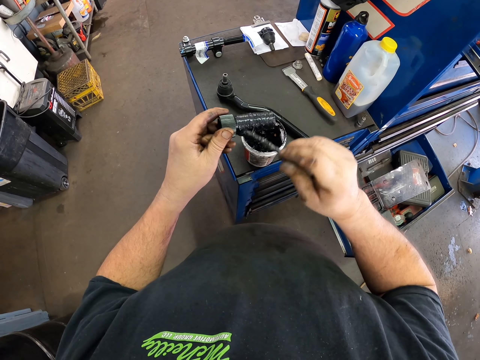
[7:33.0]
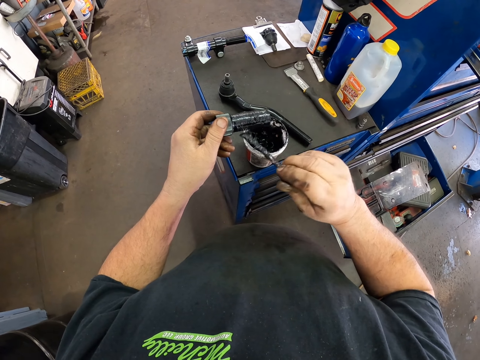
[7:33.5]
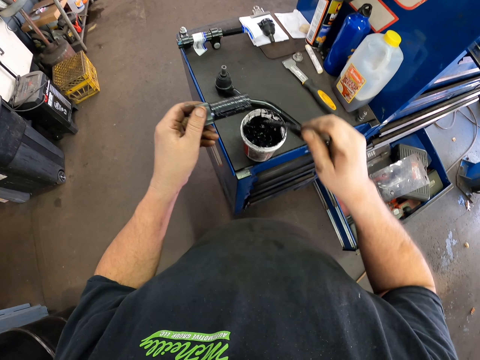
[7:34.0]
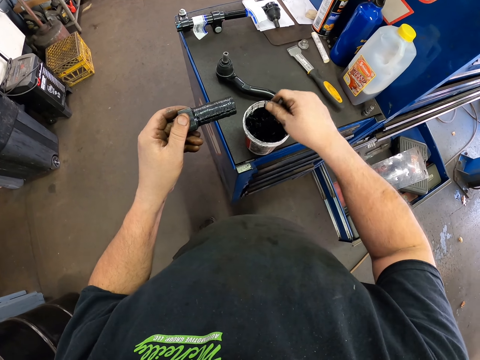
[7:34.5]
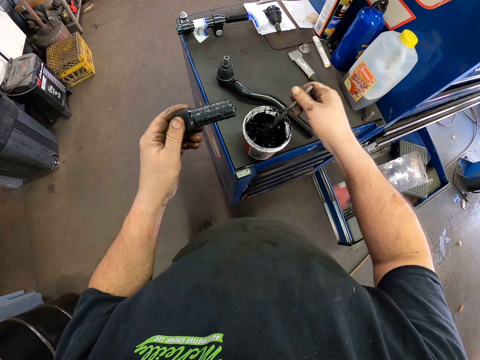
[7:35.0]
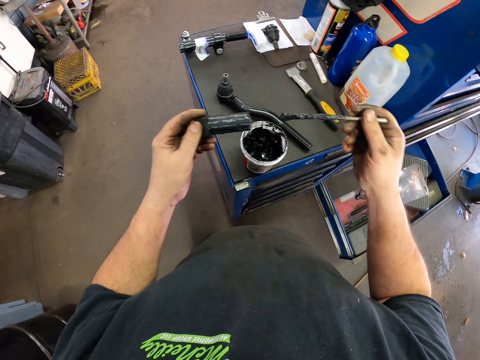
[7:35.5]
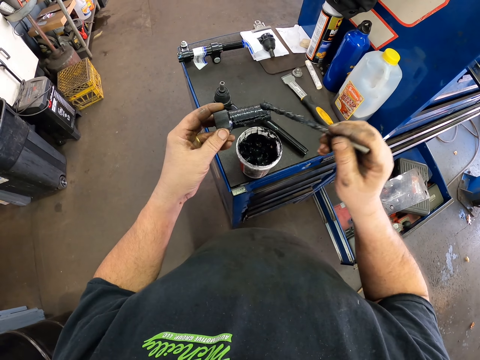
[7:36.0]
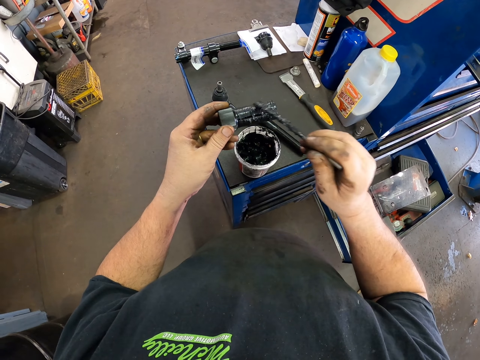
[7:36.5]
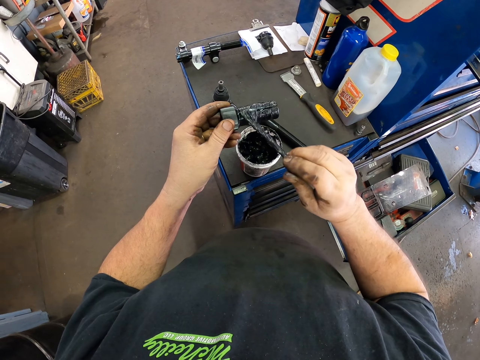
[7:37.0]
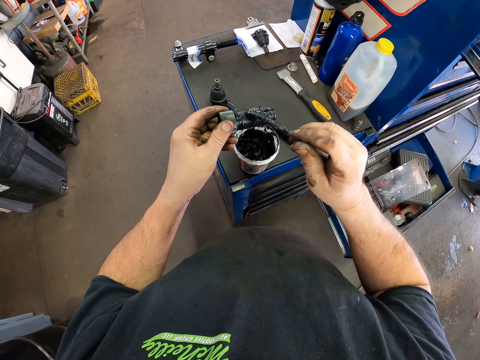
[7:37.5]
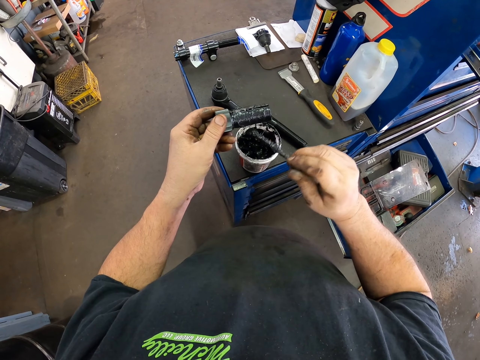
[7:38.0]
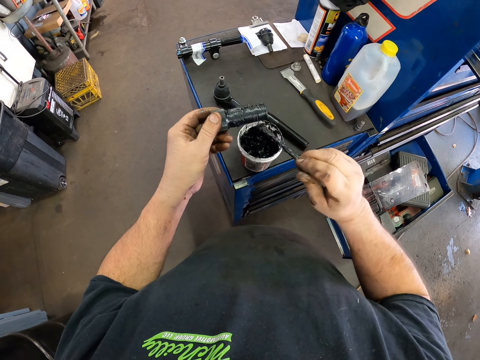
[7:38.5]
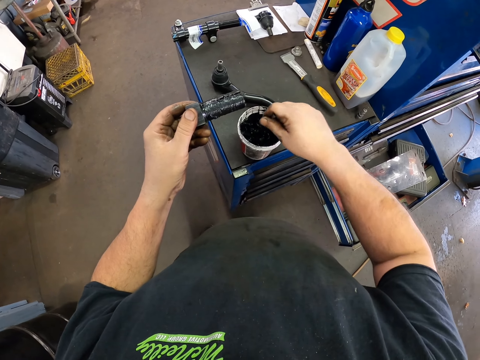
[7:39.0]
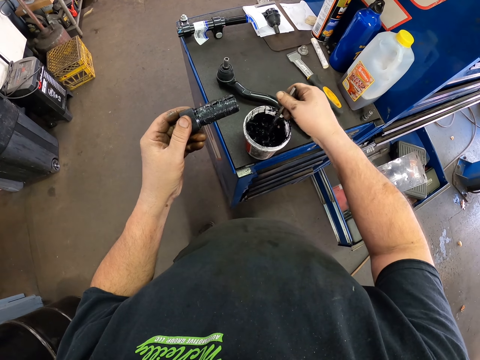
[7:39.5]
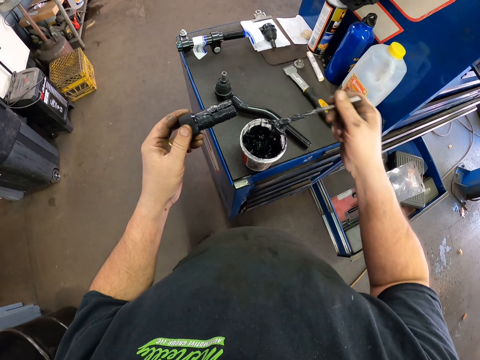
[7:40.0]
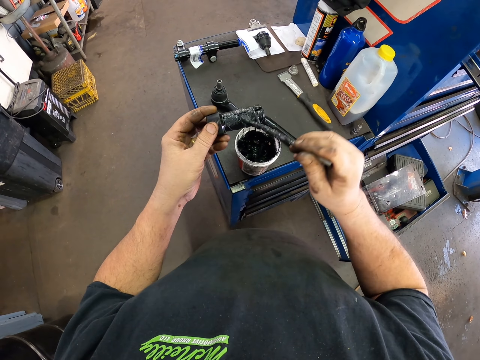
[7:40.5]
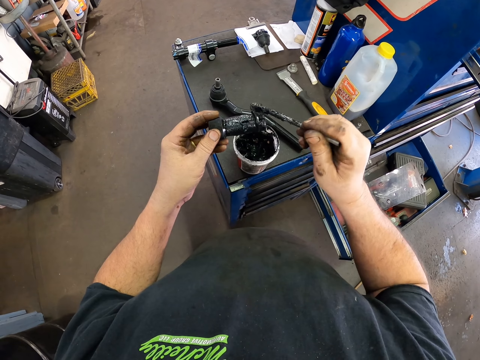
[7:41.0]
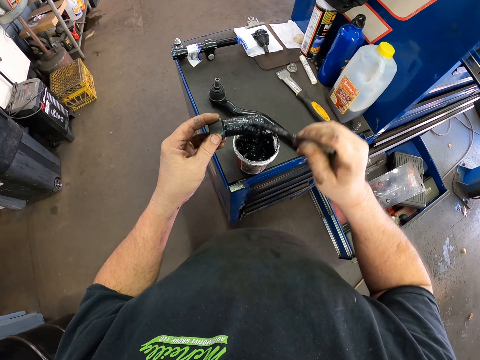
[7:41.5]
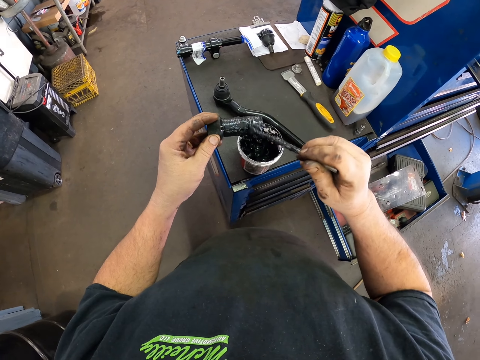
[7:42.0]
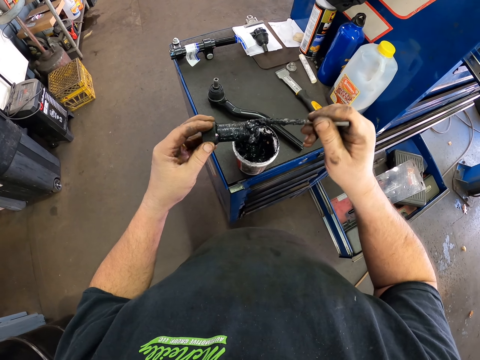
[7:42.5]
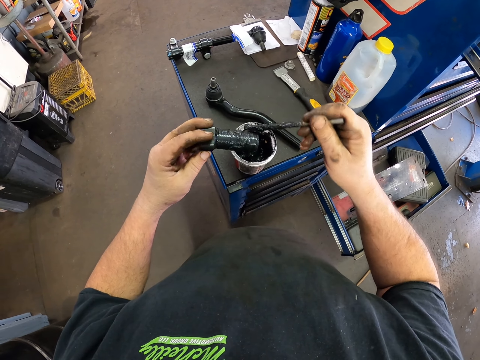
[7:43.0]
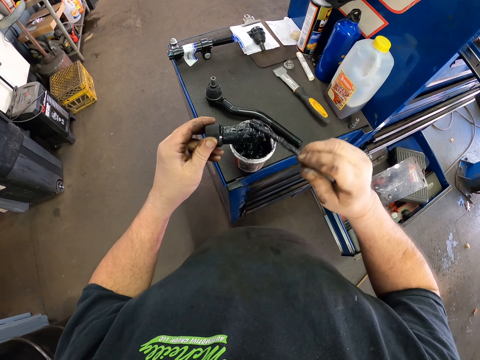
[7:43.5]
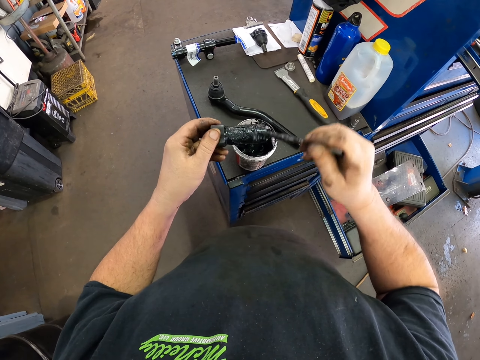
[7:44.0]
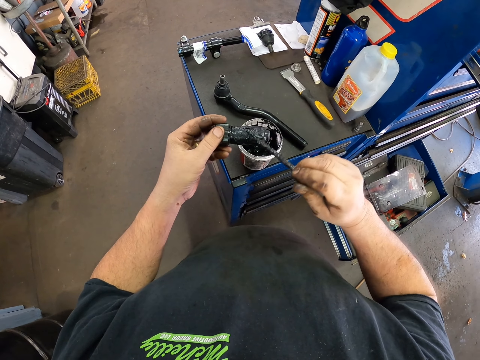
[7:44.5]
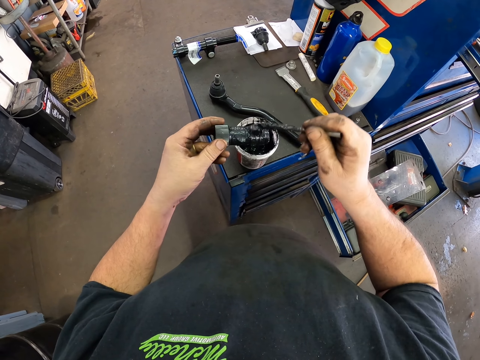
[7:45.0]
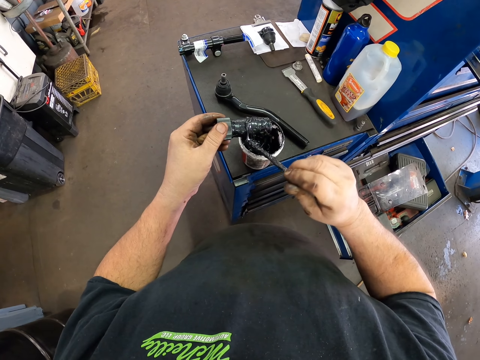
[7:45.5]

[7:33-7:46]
The camera wearer dips the brush in something. They apply something on the metal piece. They dip the brush in something again. They apply something on the metal piece again.

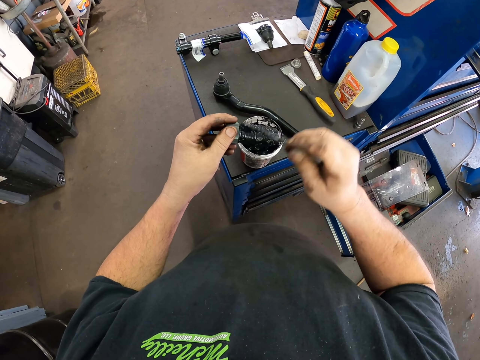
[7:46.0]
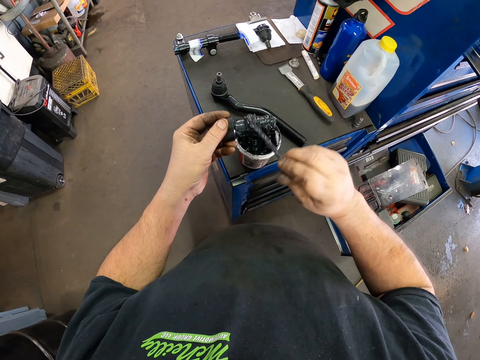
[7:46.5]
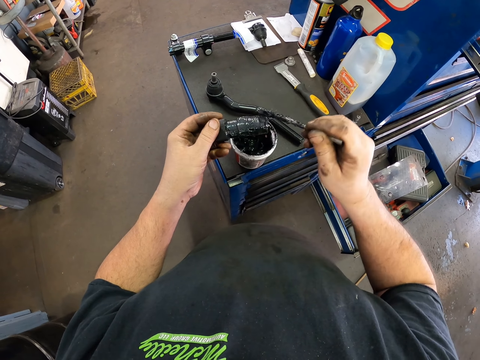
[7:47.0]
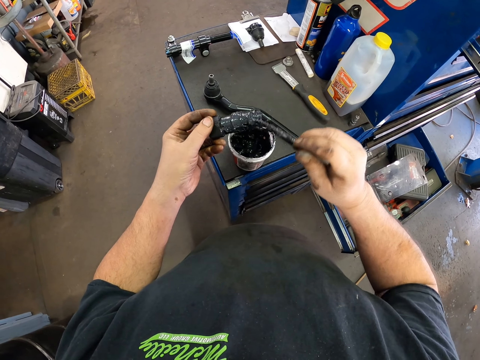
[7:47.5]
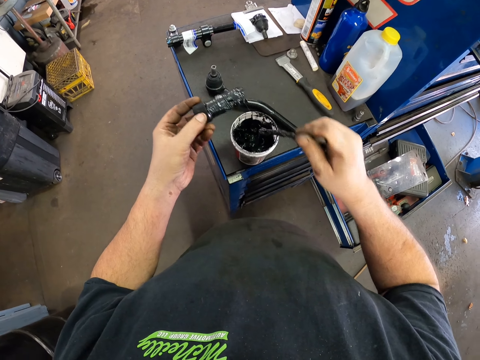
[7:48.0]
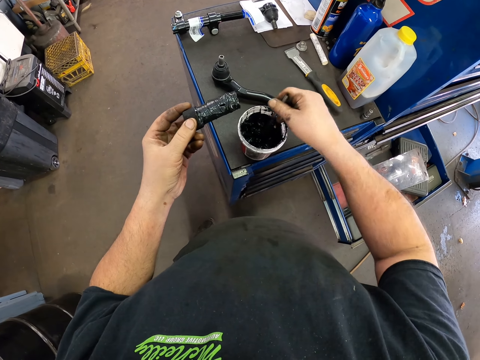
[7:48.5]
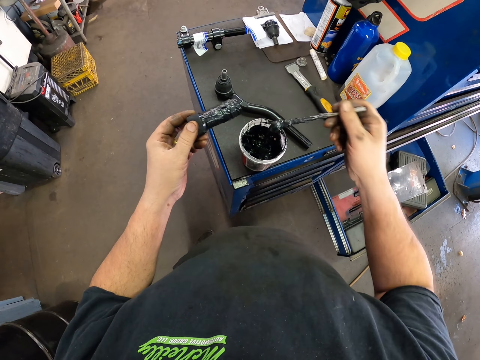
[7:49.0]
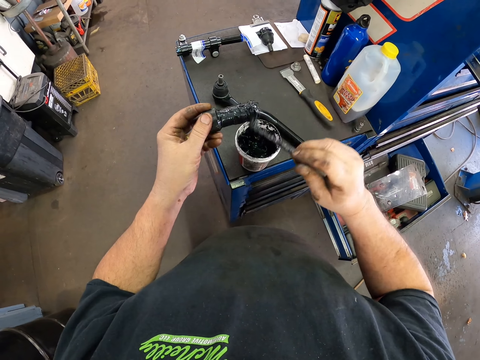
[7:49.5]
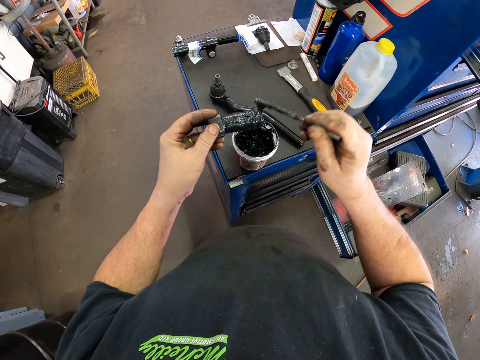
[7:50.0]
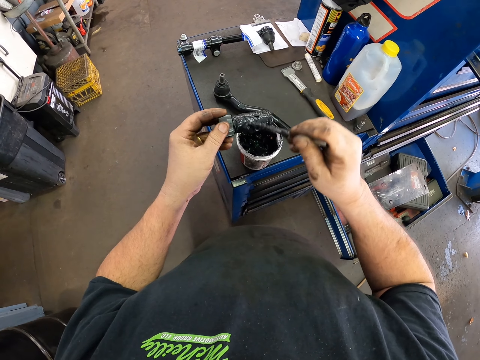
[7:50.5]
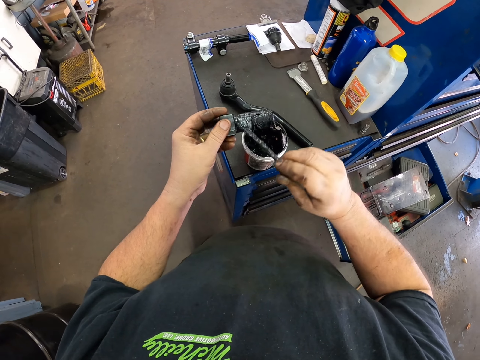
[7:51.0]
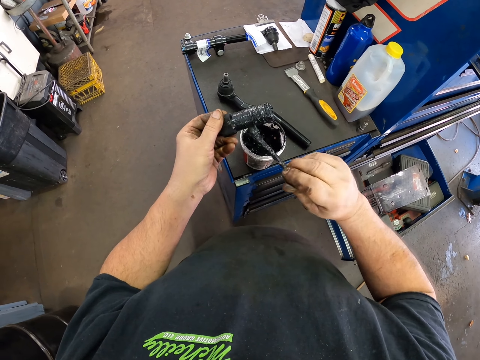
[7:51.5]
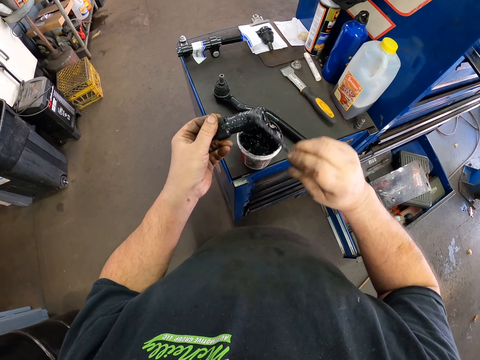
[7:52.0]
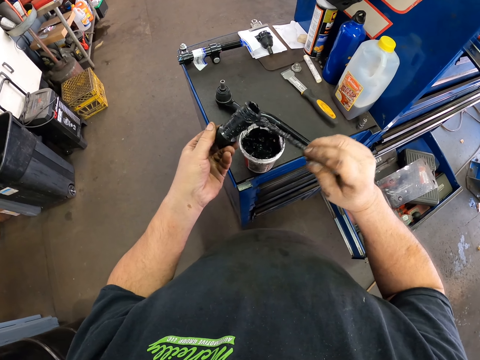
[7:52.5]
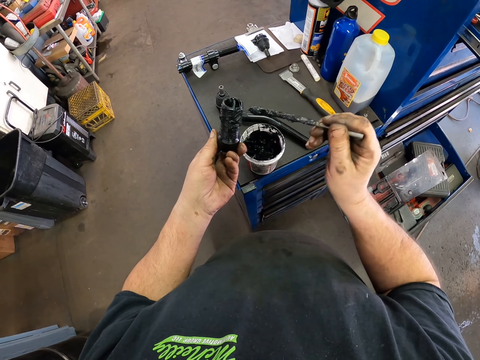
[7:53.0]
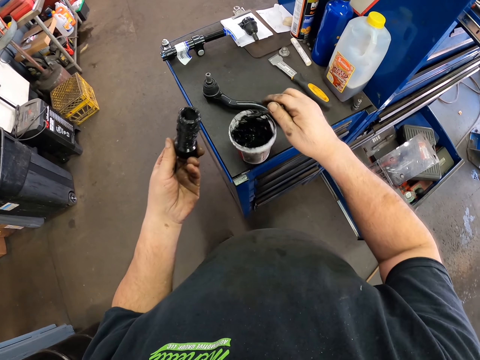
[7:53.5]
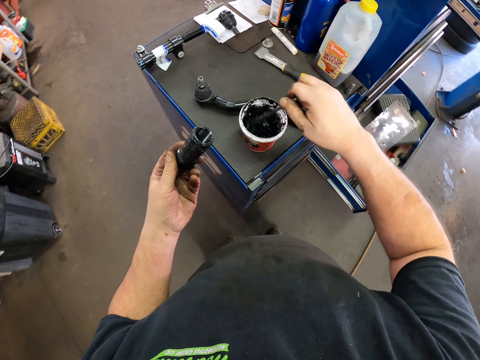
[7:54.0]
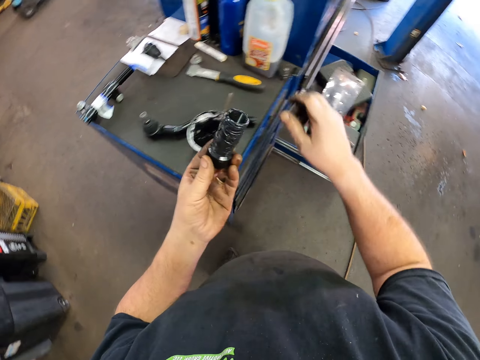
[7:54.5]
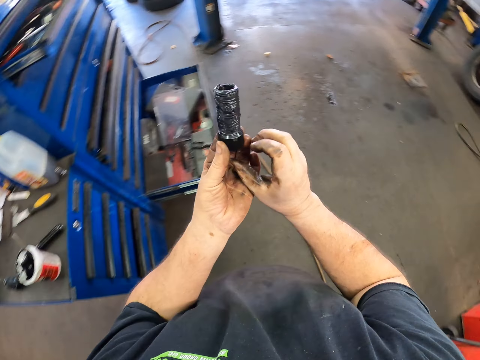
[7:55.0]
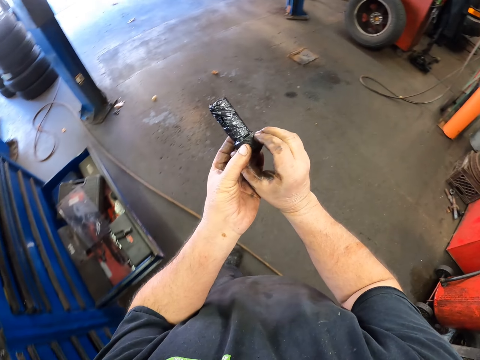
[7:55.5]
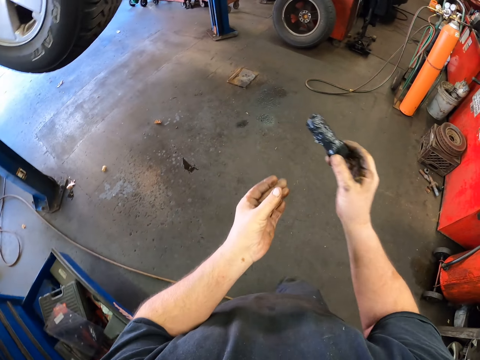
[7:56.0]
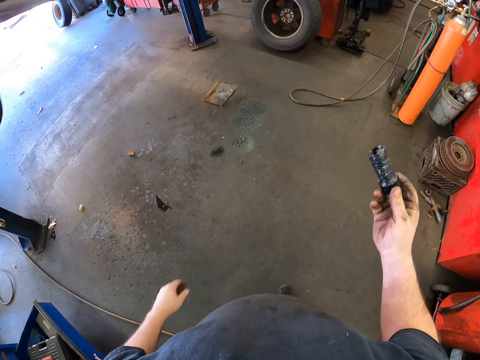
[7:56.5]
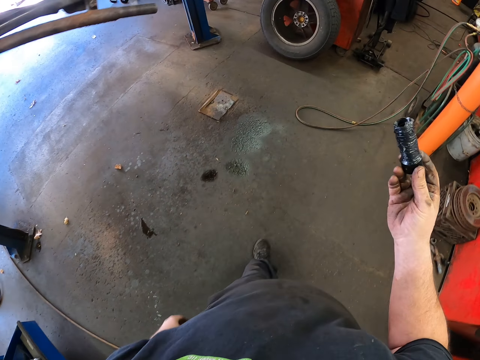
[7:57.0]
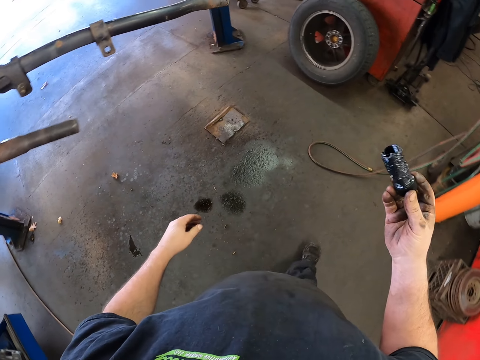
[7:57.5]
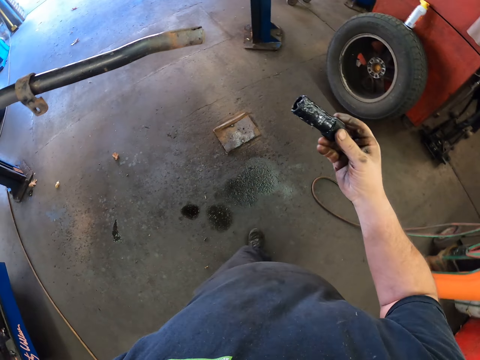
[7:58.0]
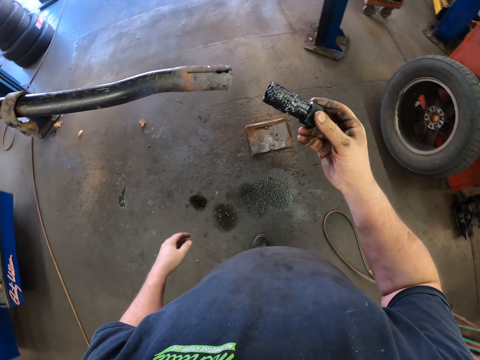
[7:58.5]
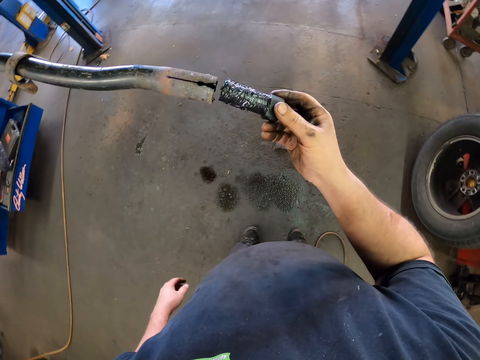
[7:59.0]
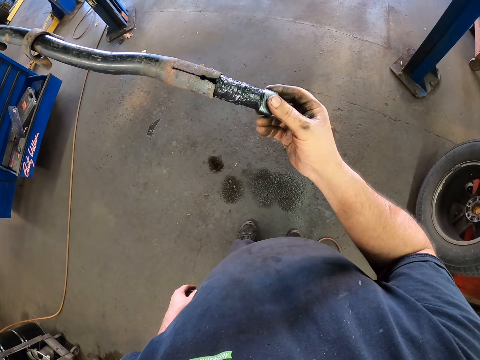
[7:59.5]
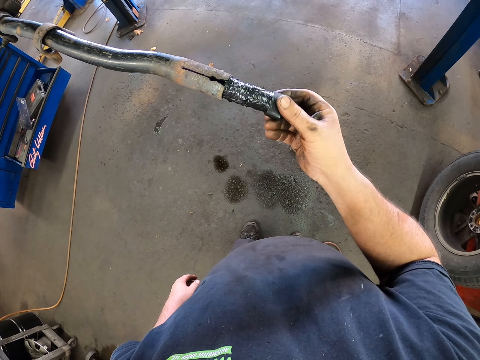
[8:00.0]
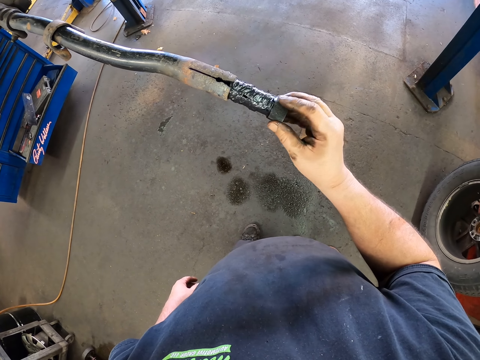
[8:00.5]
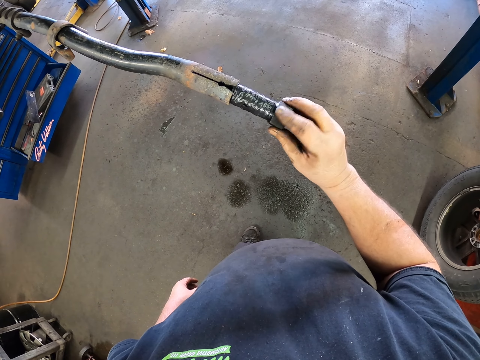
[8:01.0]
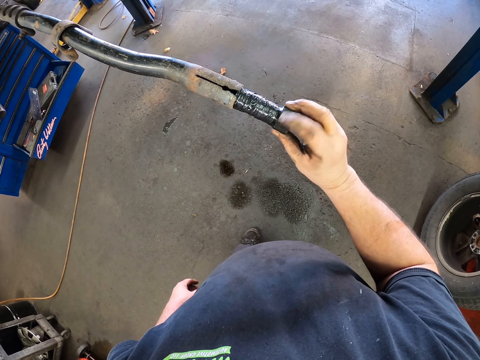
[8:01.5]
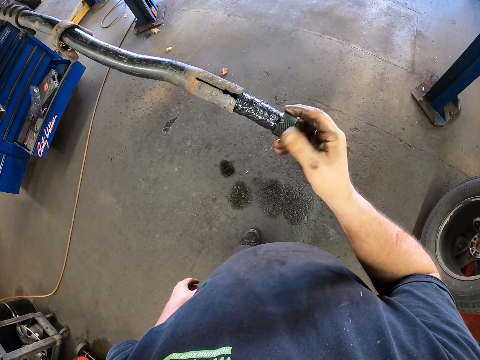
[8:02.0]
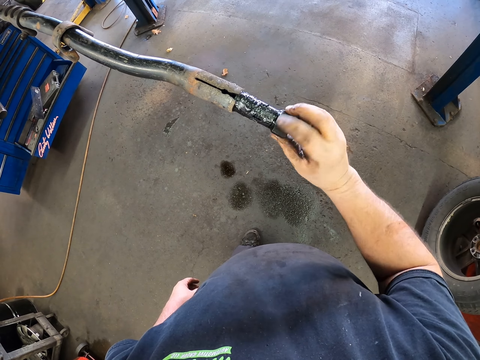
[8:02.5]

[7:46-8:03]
The camera wearer dips the brush in something. They apply something on the metal piece. They put the brush in the container. They step forward. They pass the metal piece to the right hand. They step forward. They connect the metal piece to the metal. They place the metal in an exhaust pipe.
